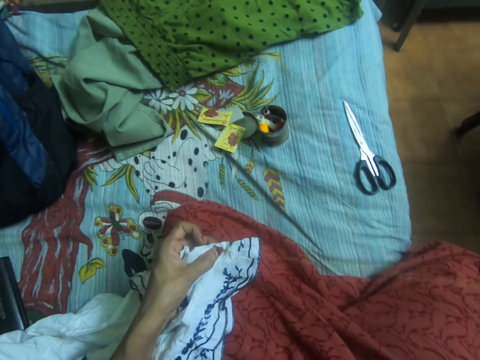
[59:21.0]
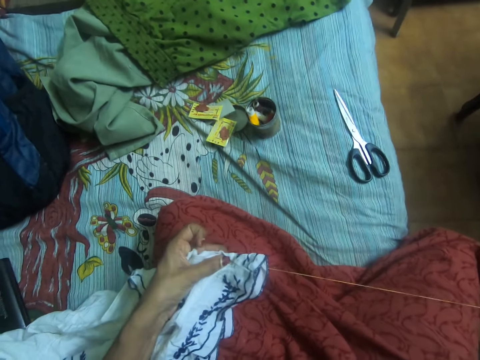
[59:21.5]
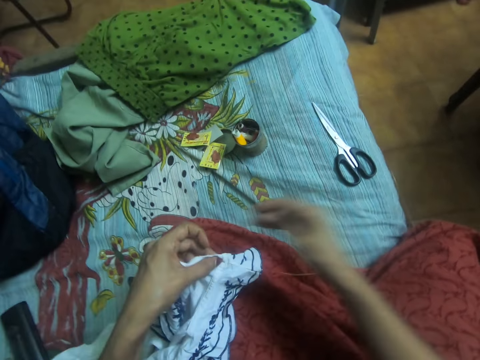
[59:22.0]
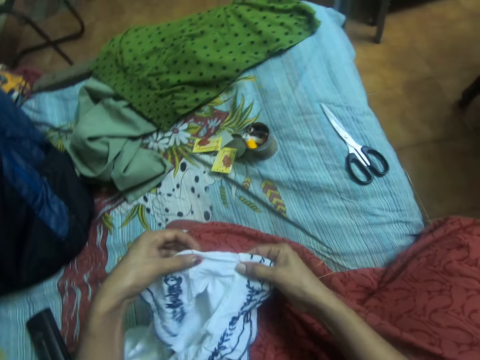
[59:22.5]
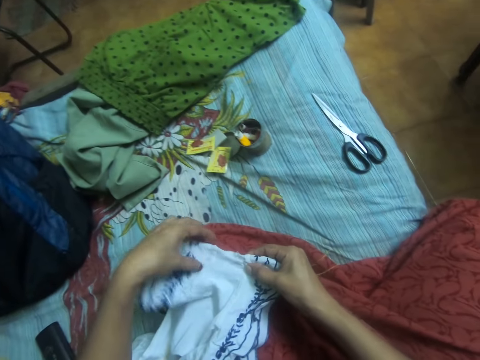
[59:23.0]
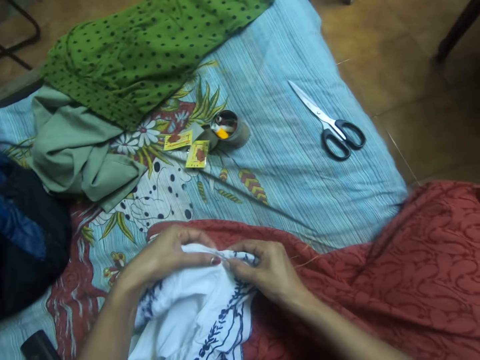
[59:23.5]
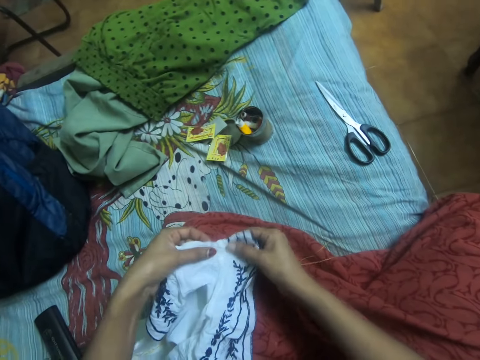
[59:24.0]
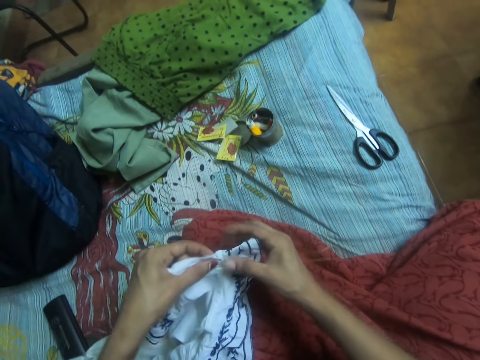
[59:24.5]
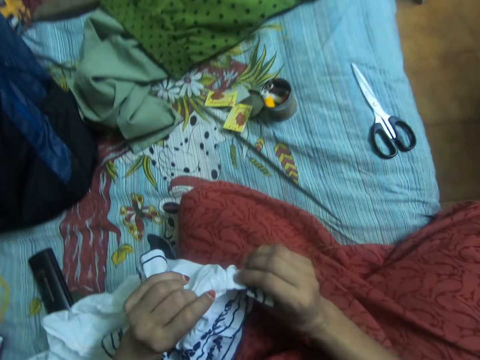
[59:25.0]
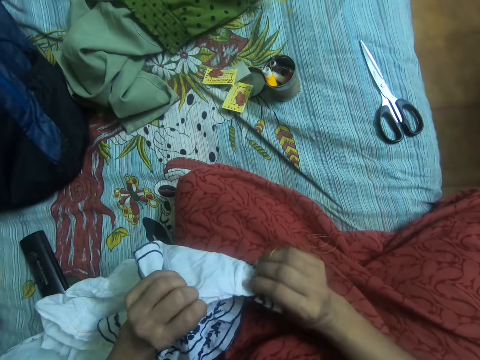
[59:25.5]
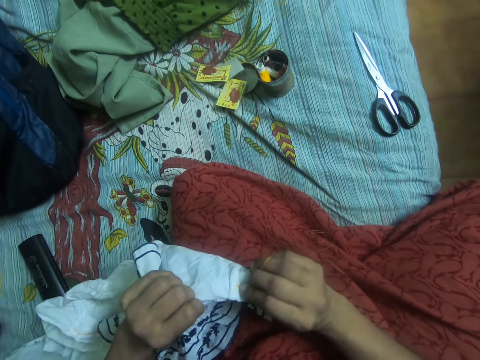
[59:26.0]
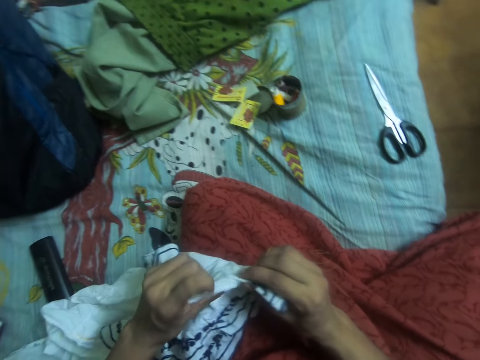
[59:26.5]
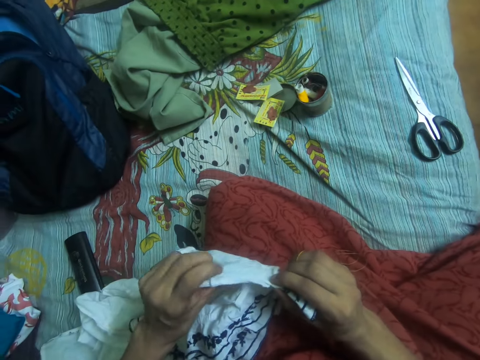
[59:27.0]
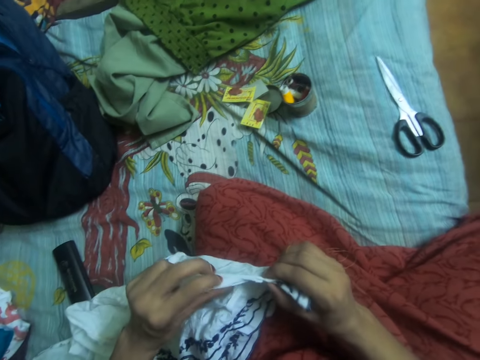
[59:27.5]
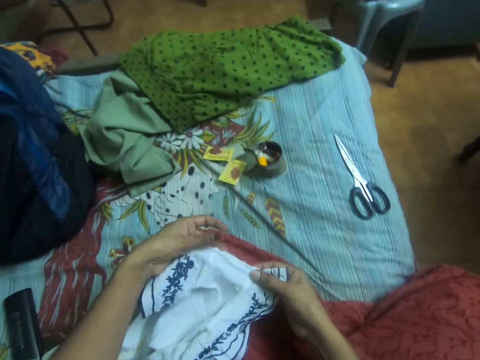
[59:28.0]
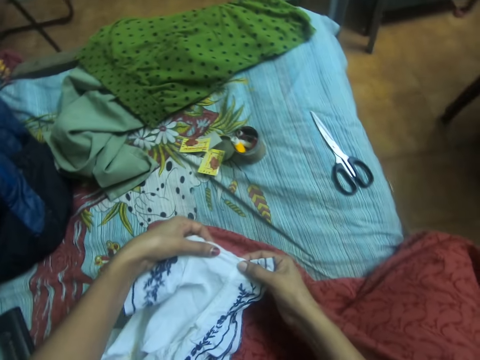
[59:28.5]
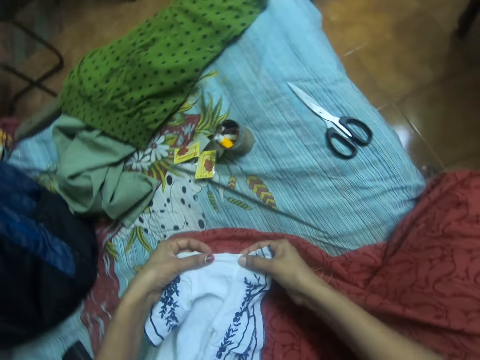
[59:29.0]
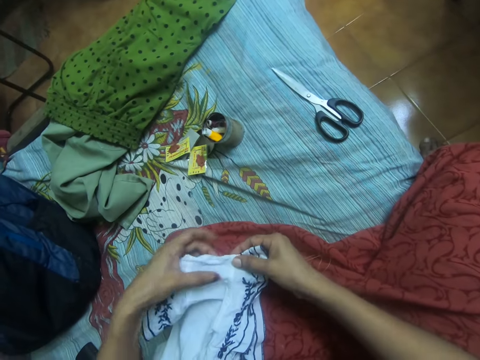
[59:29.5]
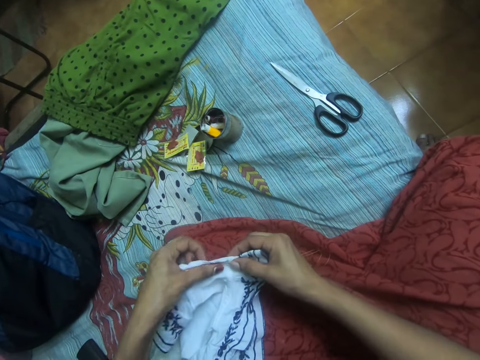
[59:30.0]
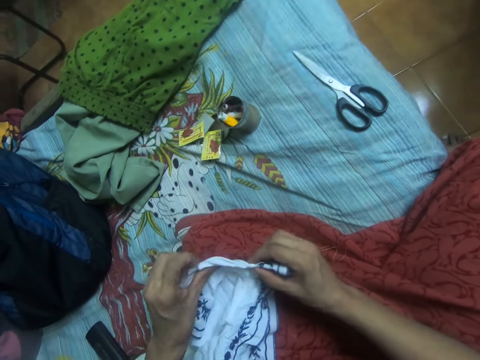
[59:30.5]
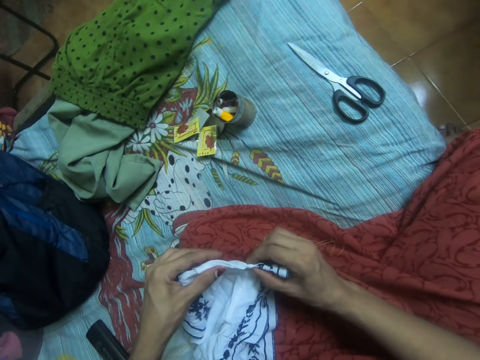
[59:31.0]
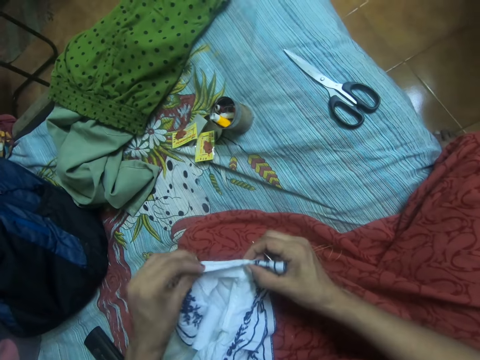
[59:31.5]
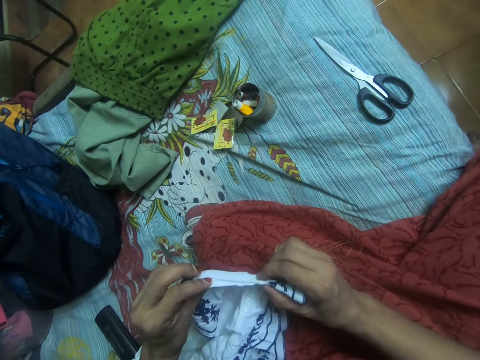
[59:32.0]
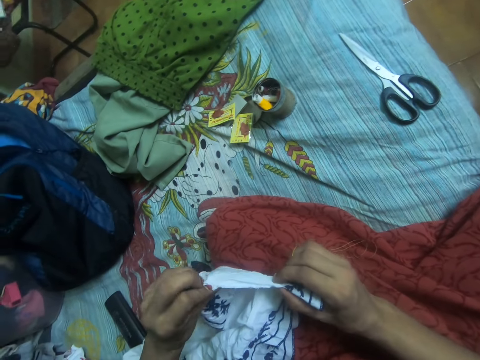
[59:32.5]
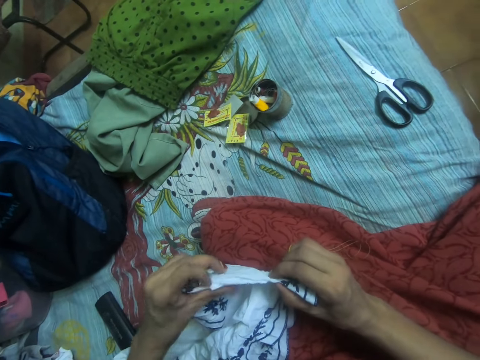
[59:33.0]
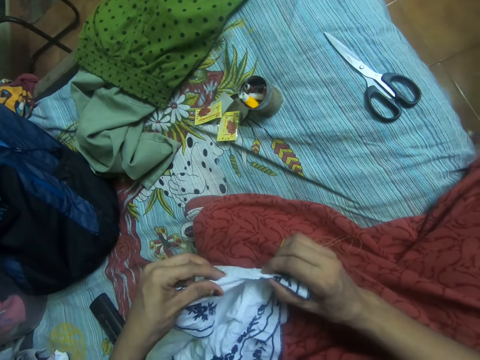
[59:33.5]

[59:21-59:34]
The camera wearer adjusts the cloth with both hands.

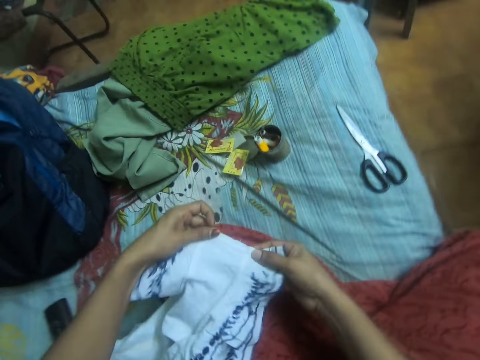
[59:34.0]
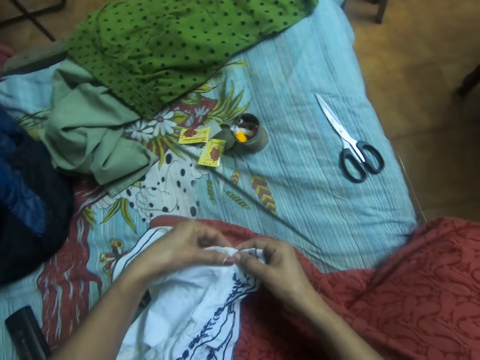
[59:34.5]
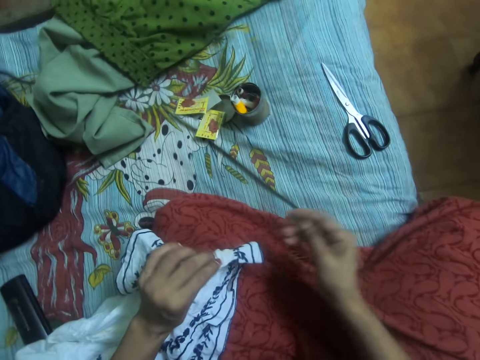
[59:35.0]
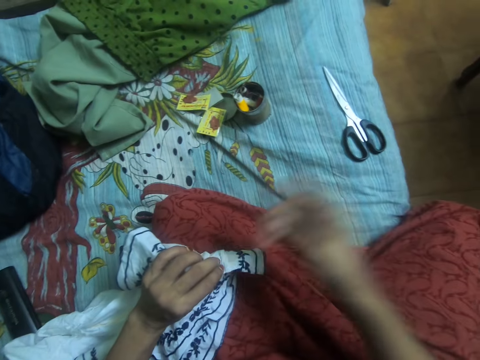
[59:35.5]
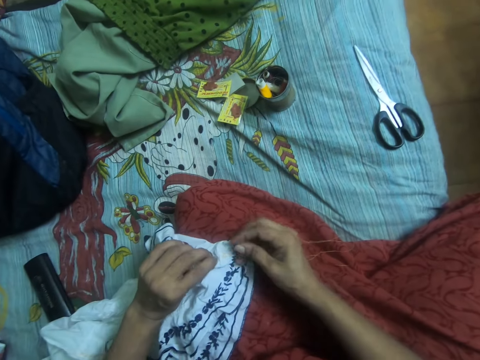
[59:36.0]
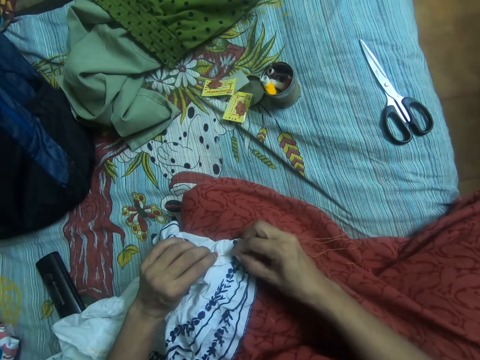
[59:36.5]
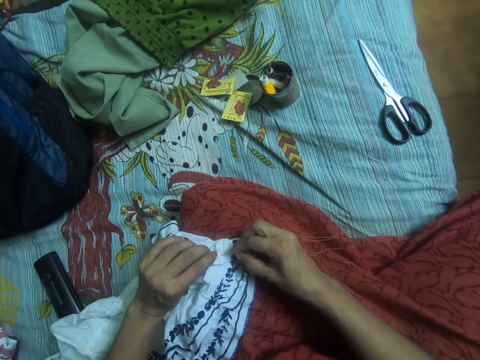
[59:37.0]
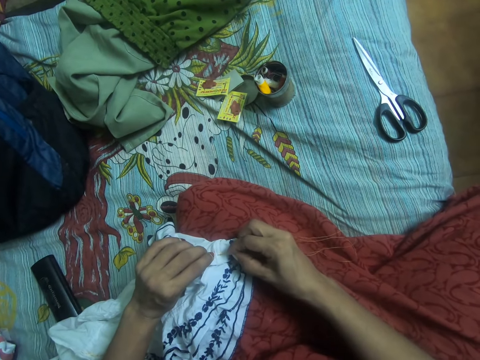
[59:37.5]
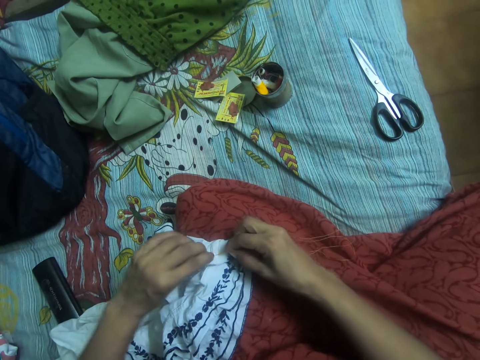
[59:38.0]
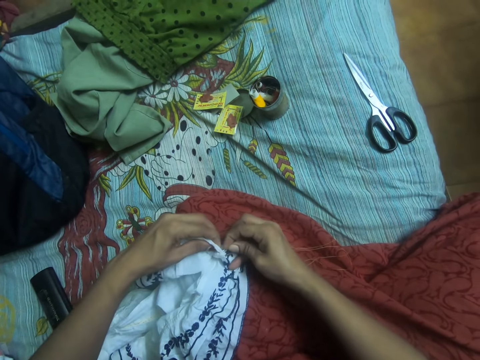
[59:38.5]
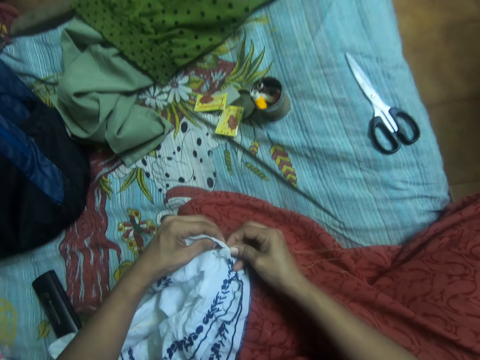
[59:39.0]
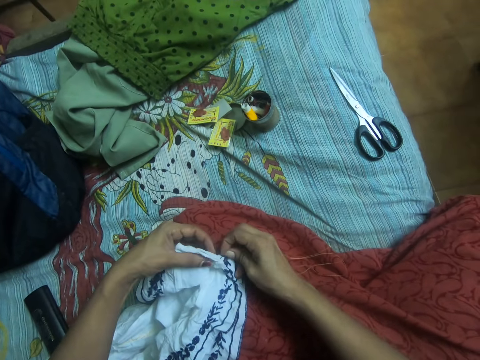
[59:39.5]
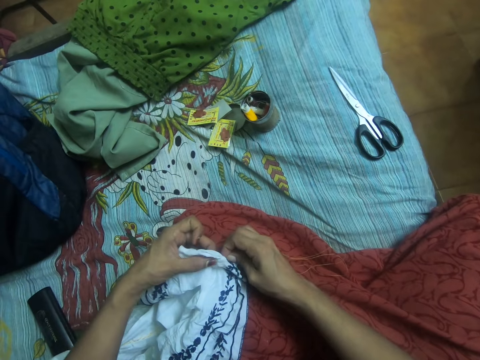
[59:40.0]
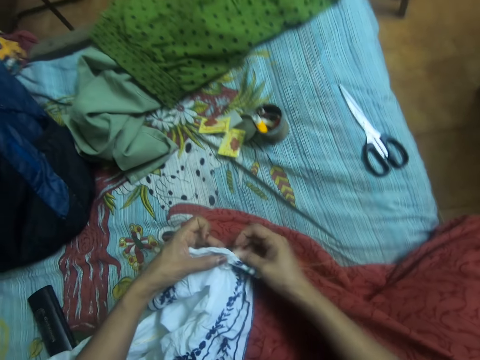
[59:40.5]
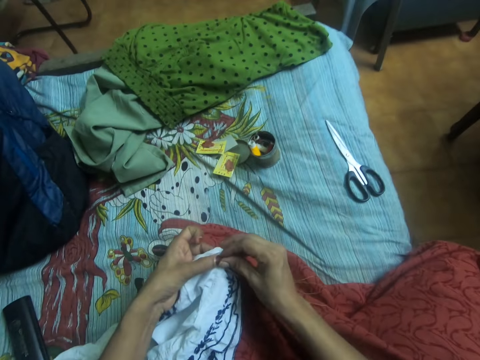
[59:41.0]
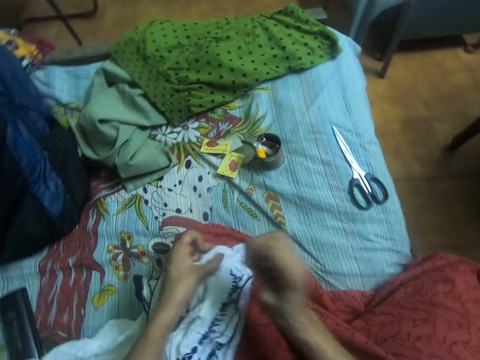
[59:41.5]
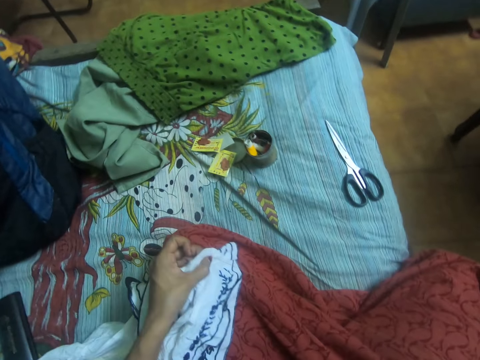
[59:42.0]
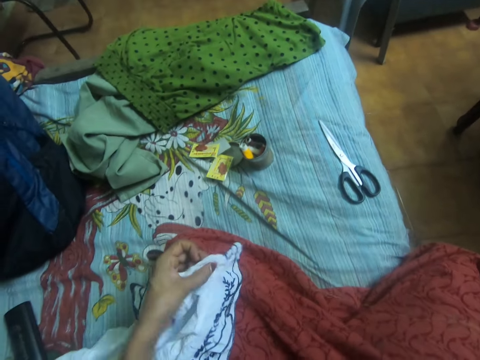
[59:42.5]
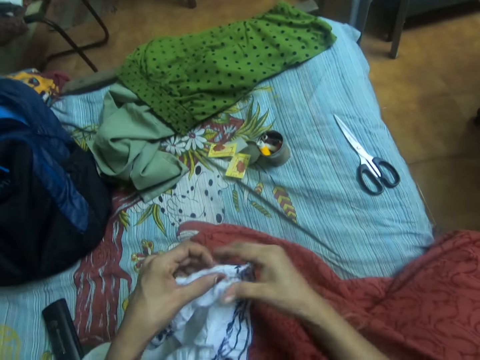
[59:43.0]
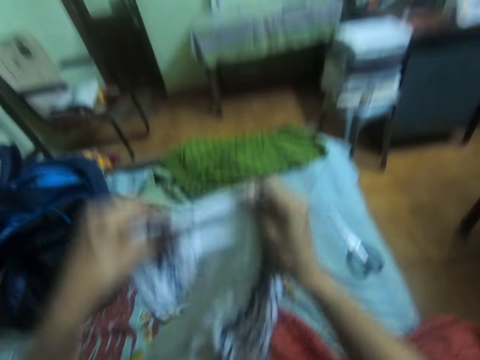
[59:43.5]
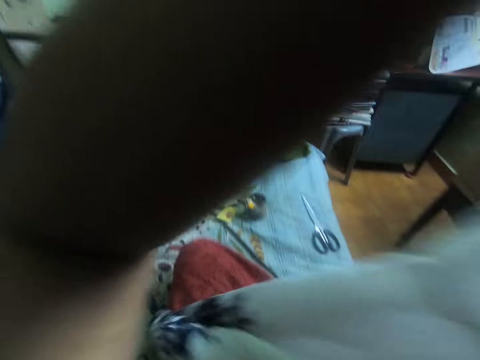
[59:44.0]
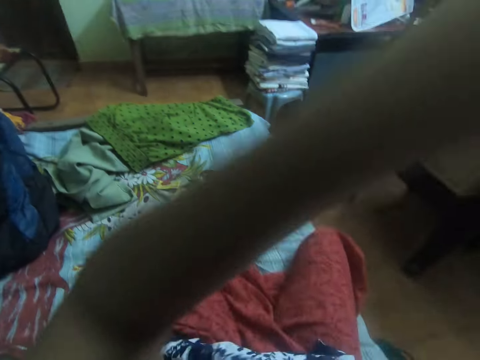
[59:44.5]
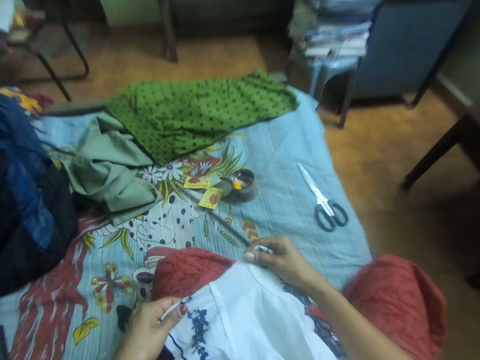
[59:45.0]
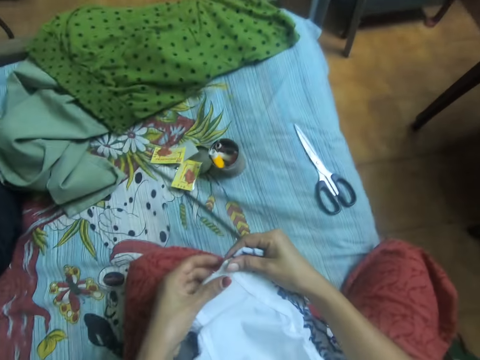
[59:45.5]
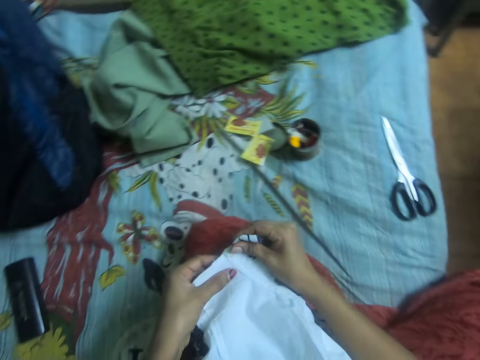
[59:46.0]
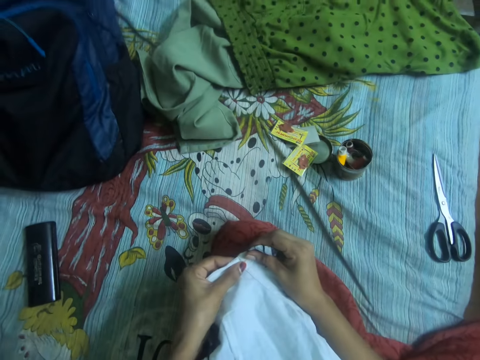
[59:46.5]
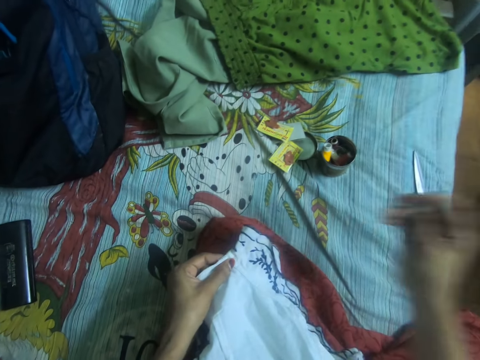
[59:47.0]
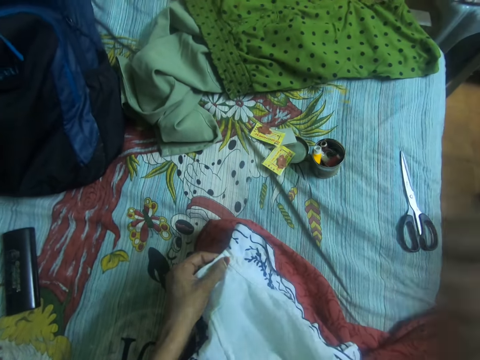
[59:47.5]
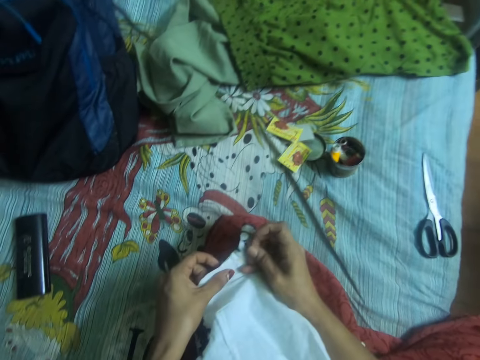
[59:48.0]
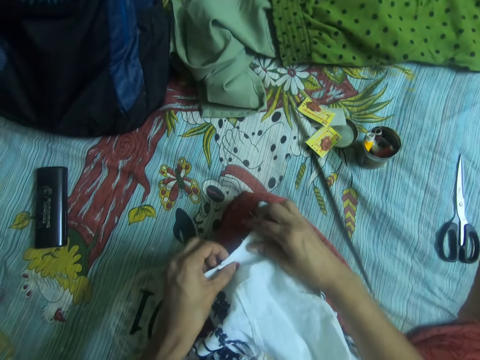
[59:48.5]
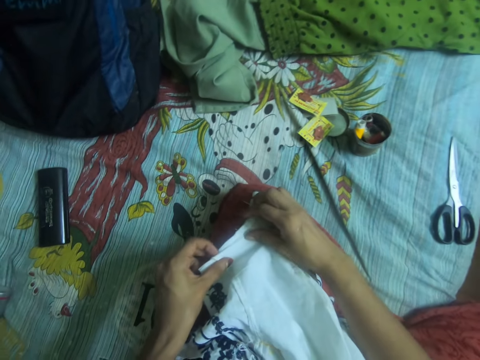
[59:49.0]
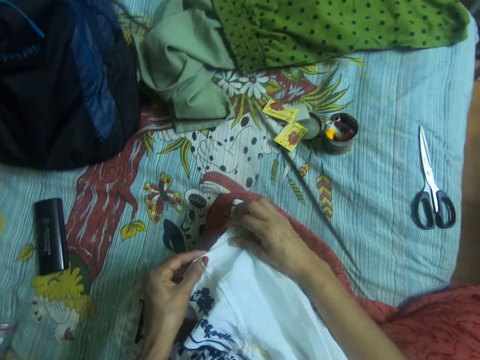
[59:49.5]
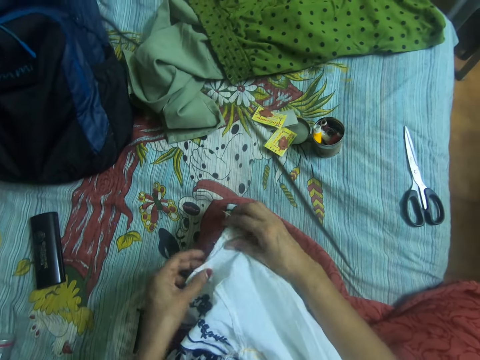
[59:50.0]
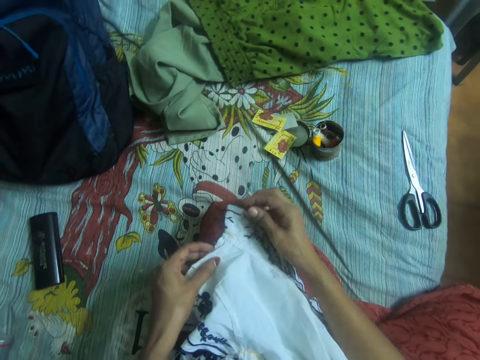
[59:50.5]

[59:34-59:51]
The camera wearer sews the cloth with the needle with thread. They turn the fabric and move the cloth on her cloth with both hands. They align the fabric.
